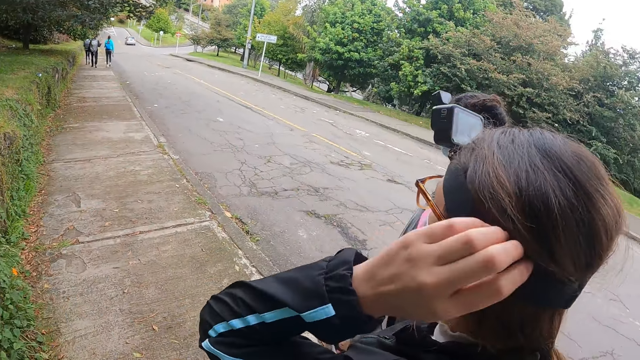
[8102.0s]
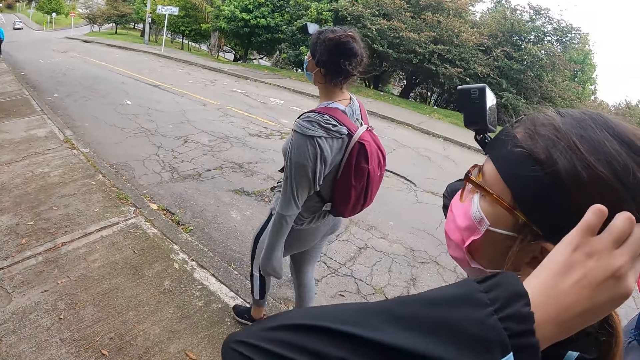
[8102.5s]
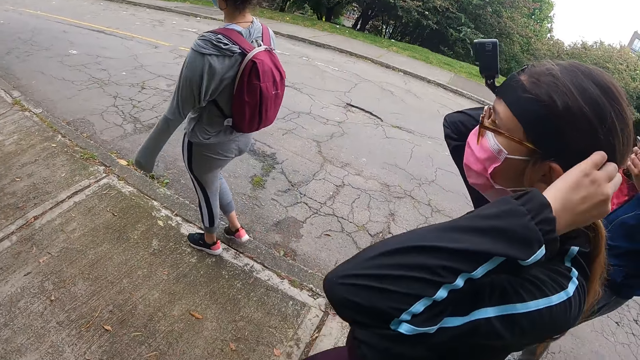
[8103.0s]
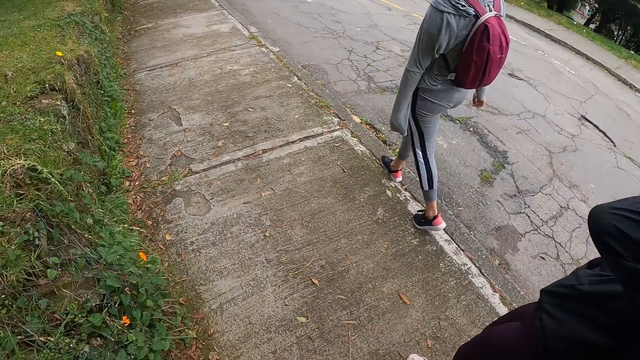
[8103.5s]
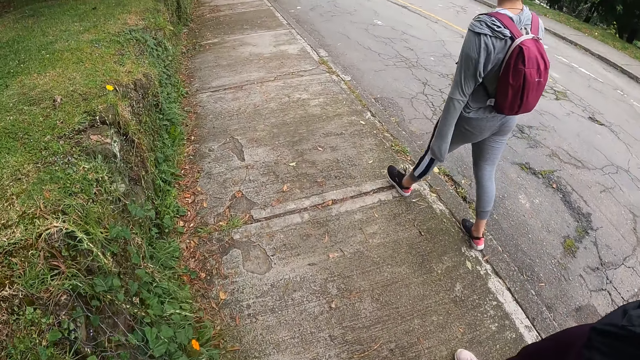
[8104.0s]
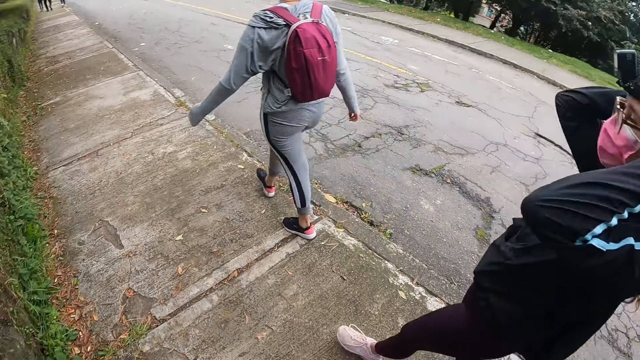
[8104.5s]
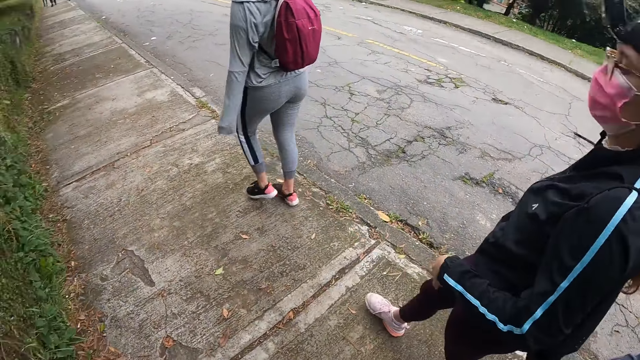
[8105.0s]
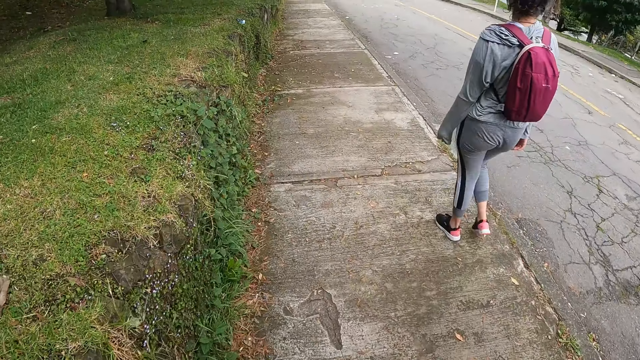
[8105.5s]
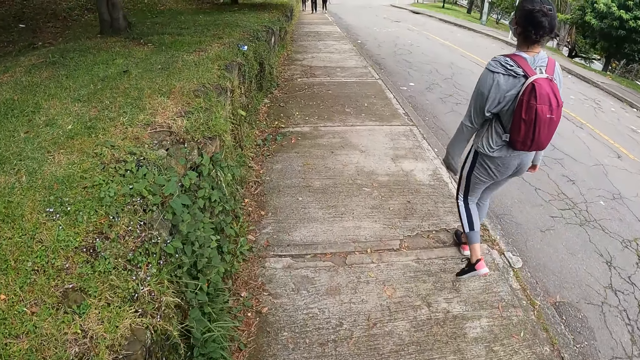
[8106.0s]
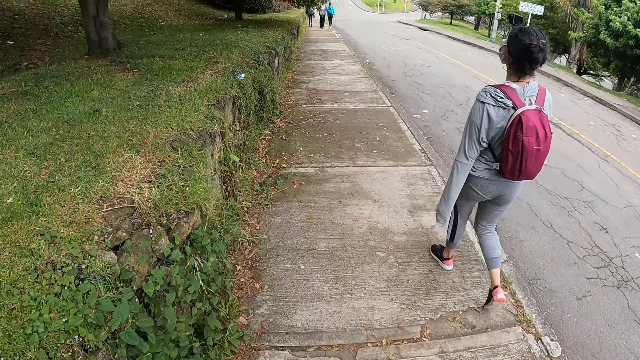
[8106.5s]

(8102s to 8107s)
The woman adjusts the camera on her head with her hands.

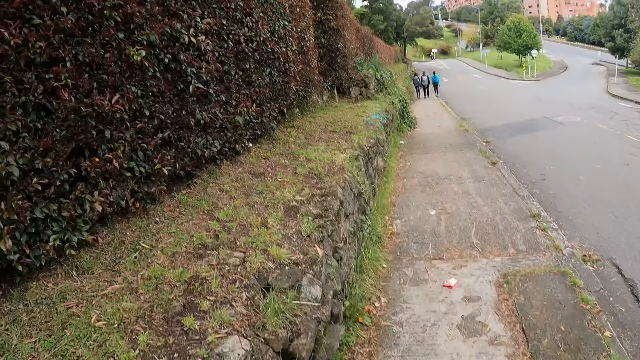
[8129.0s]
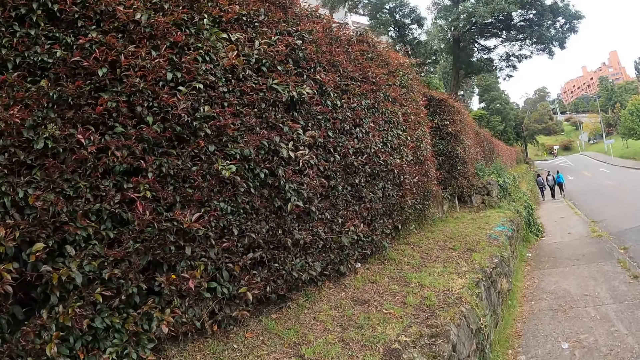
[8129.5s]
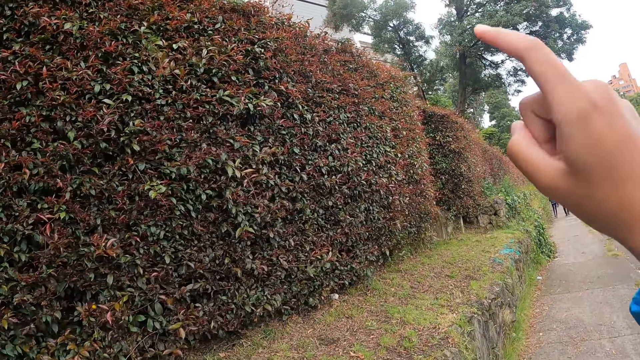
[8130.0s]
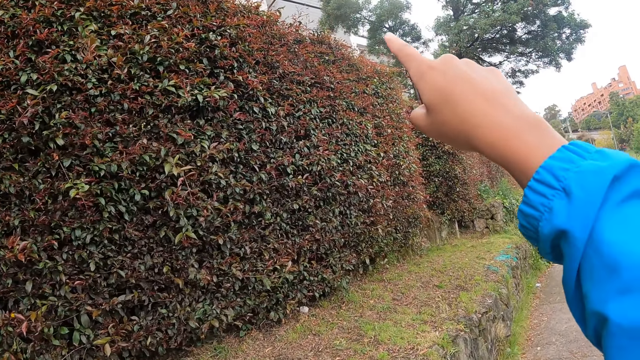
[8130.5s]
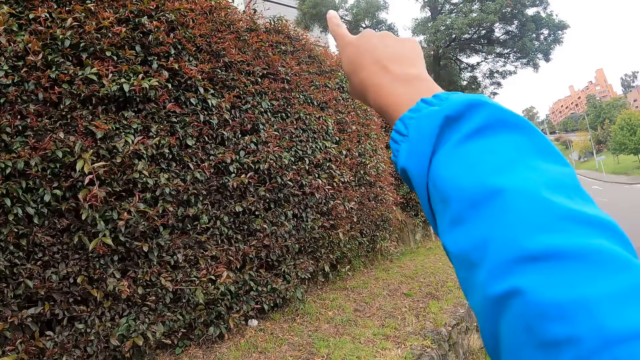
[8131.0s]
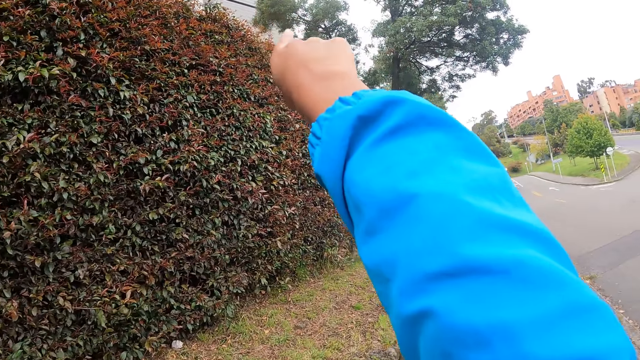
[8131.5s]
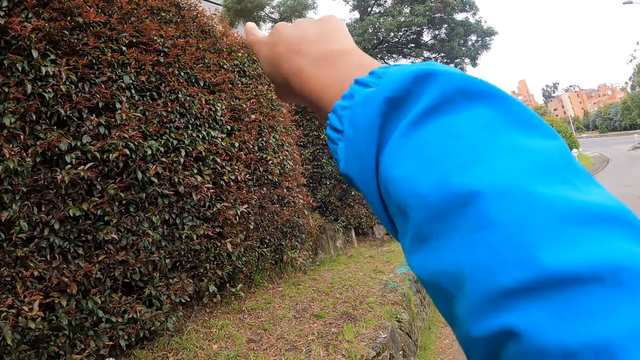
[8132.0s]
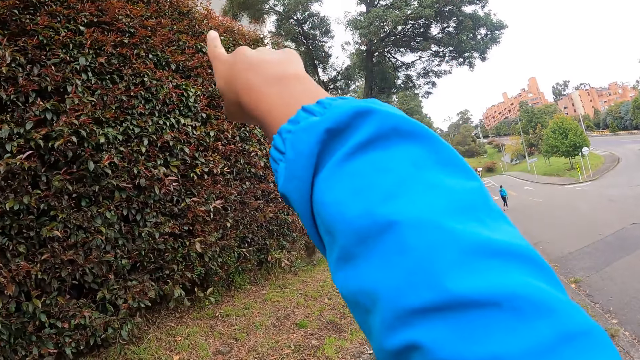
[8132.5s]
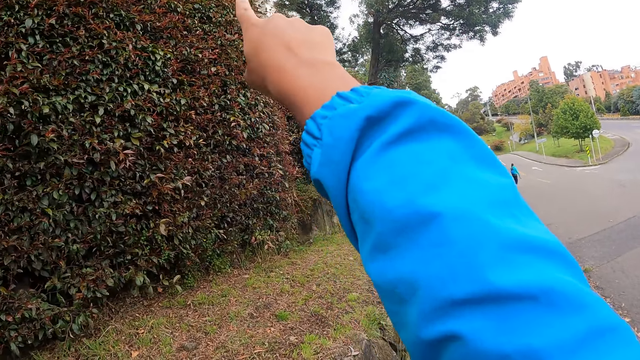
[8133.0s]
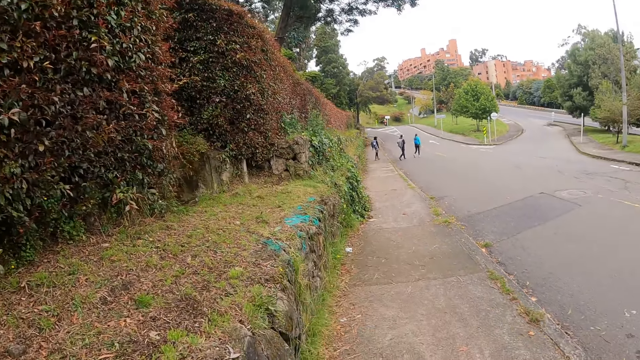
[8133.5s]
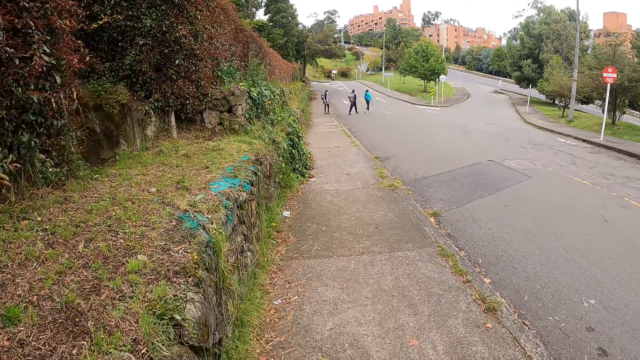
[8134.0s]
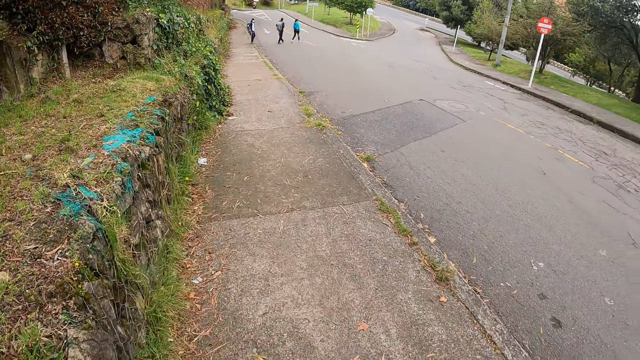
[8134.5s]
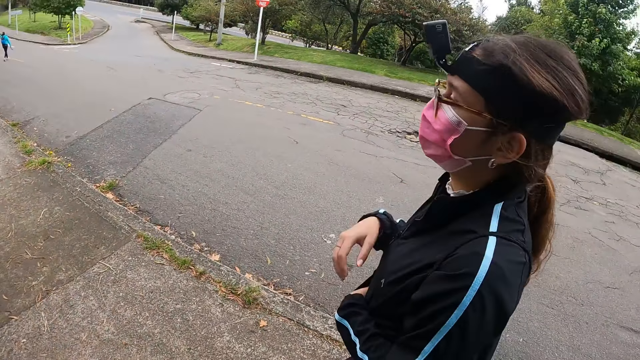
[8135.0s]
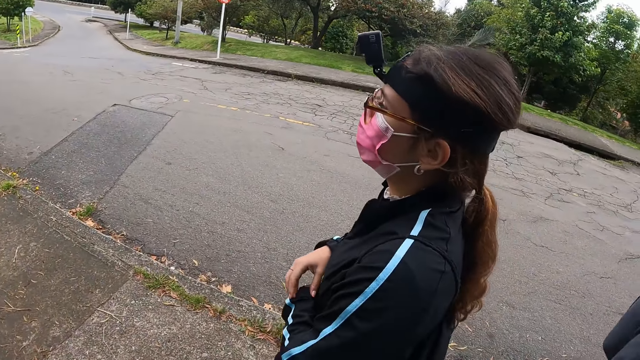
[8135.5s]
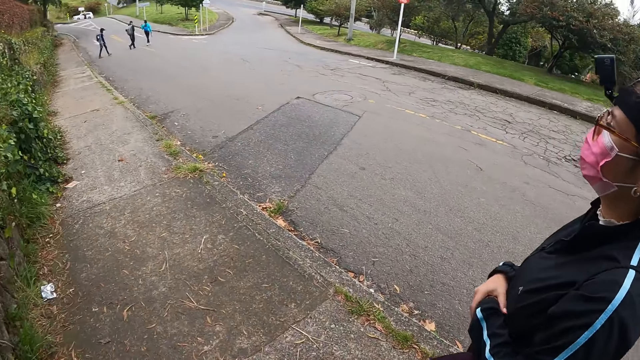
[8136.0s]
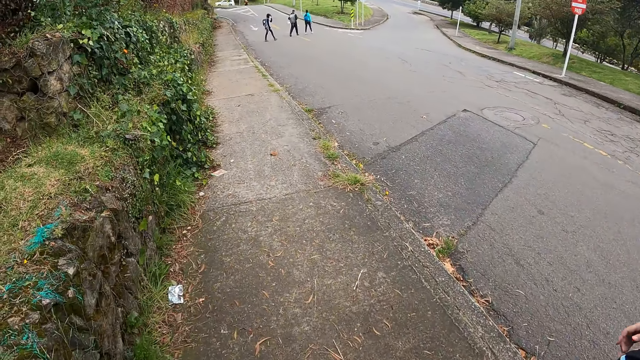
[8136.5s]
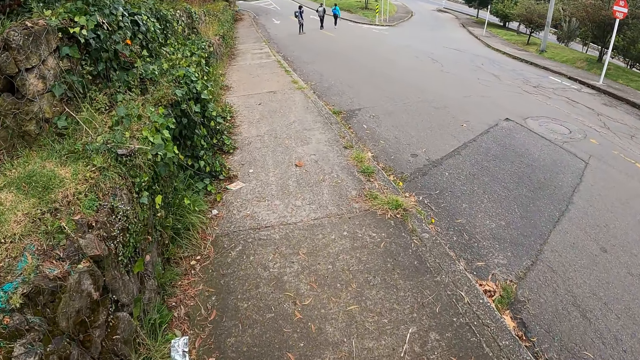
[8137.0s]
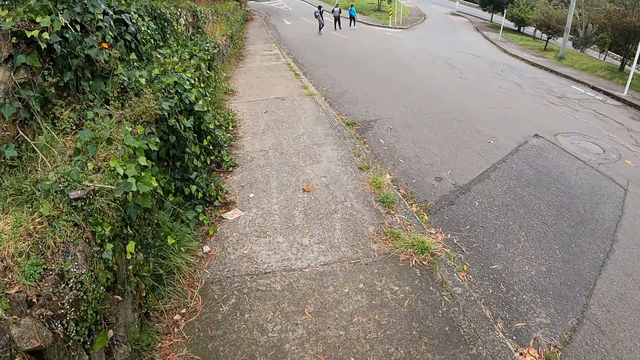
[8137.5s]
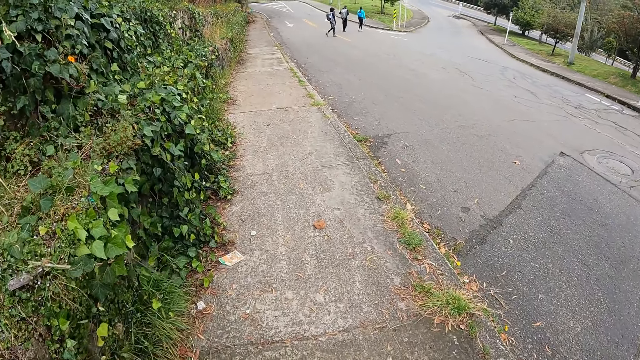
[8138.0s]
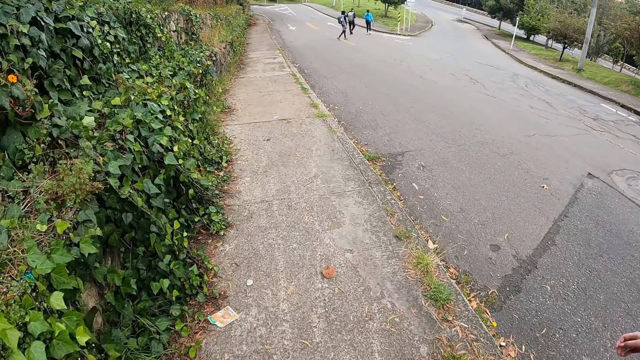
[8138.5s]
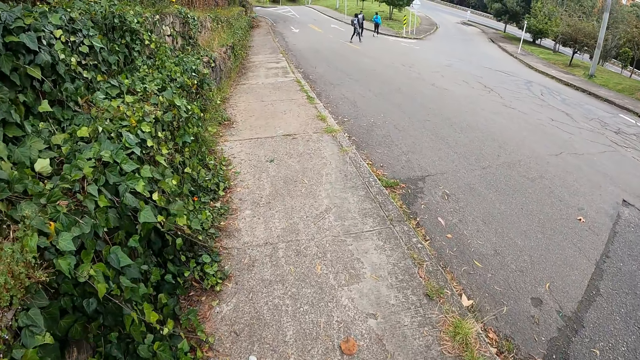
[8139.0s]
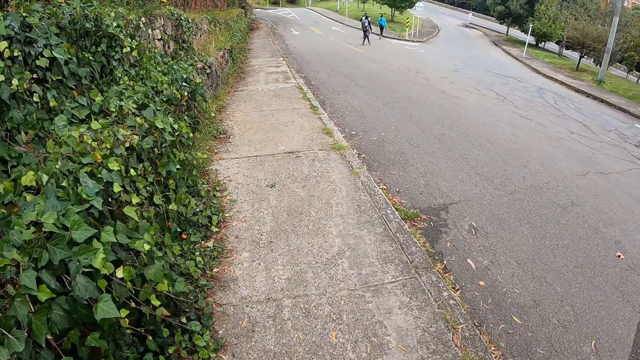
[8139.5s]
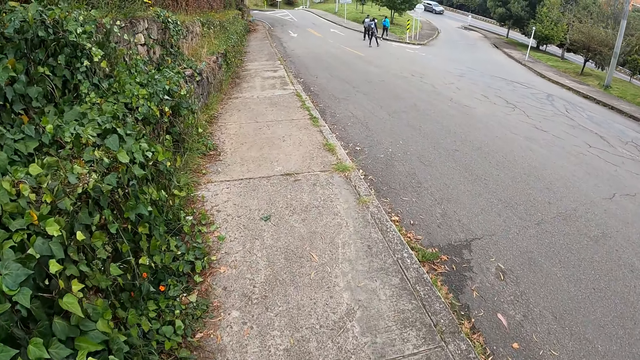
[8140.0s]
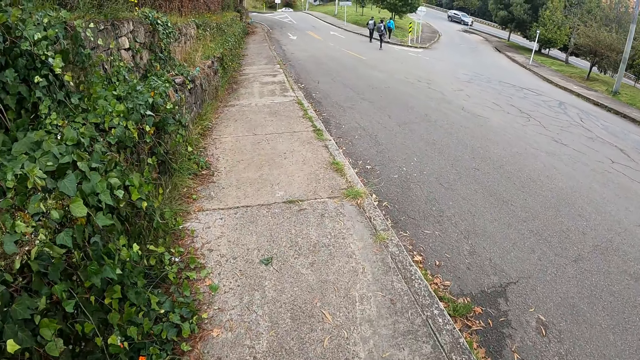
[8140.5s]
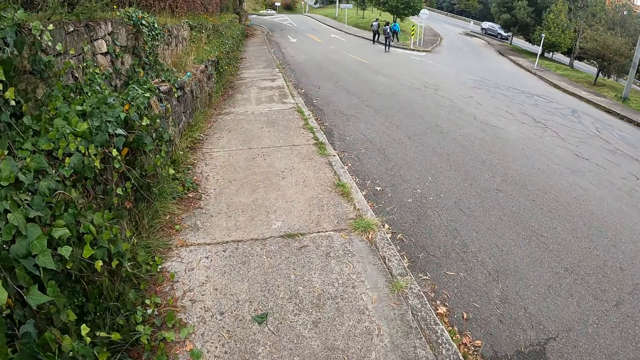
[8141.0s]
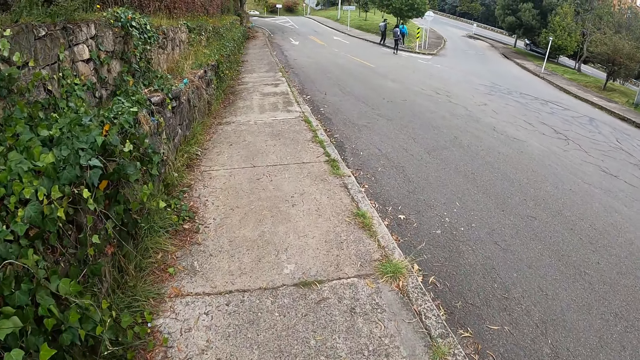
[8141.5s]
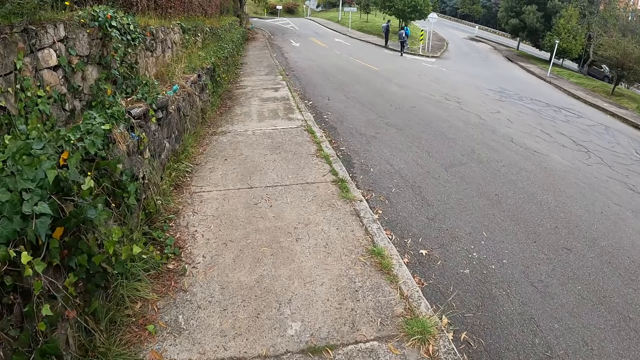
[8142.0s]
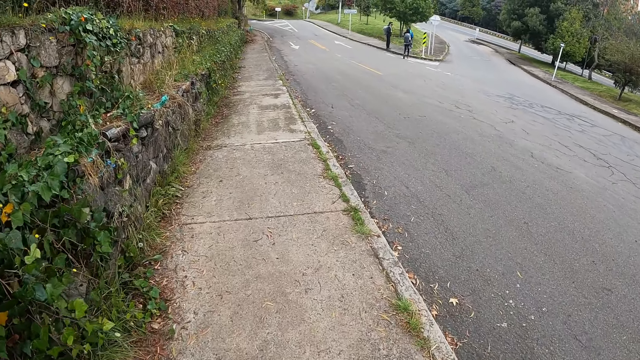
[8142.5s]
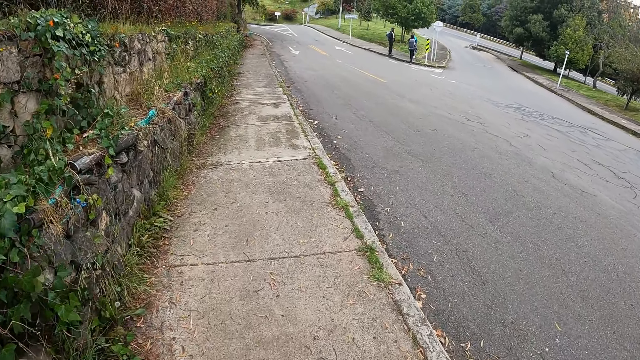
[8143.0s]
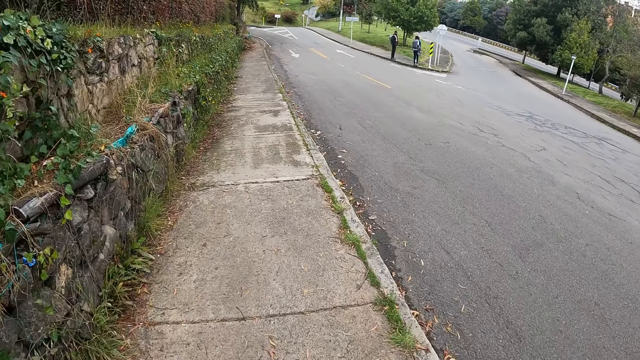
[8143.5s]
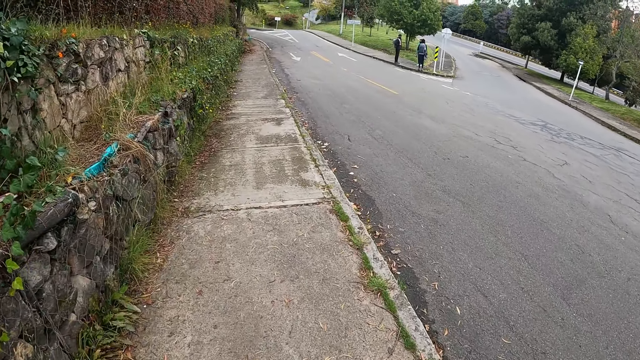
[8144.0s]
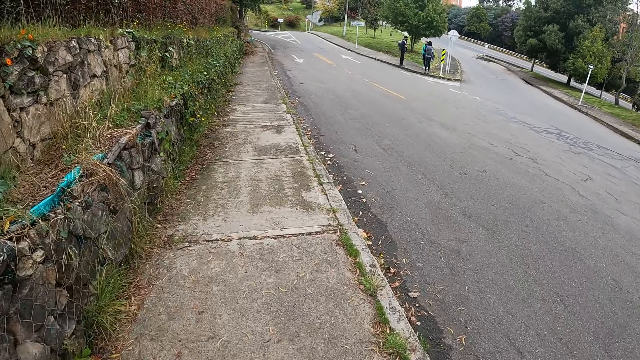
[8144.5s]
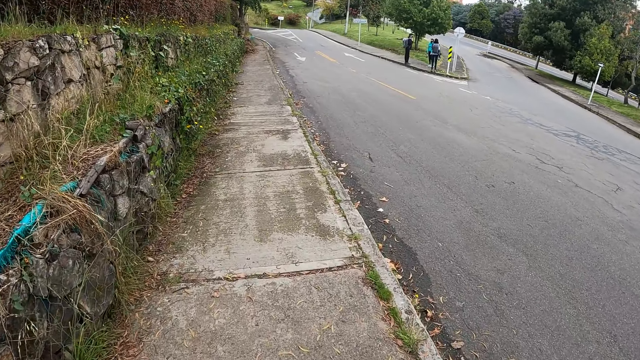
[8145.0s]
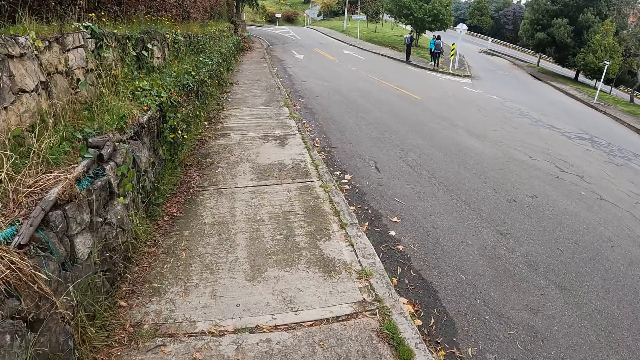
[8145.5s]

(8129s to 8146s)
The camera wearer points at the fence. They walk.
